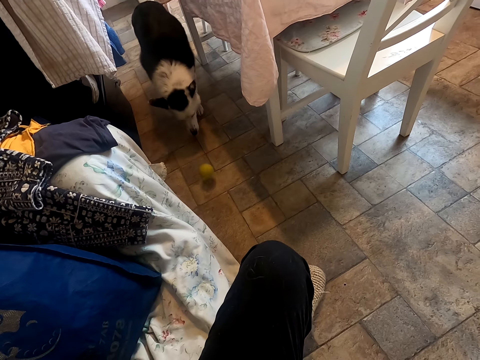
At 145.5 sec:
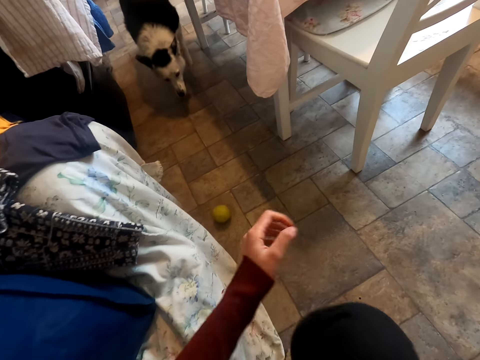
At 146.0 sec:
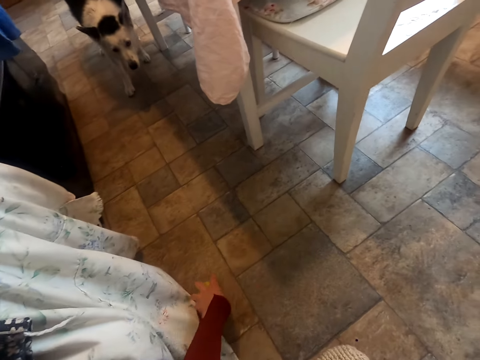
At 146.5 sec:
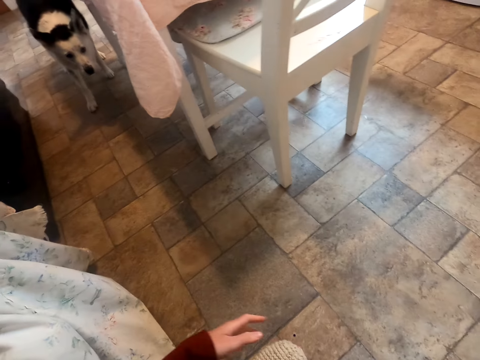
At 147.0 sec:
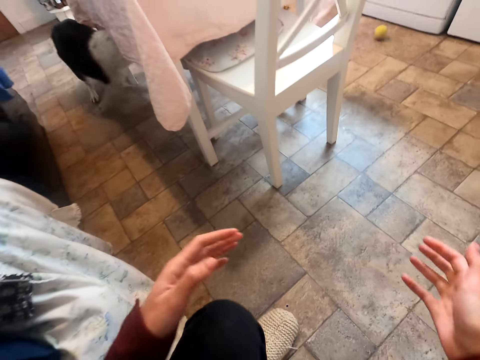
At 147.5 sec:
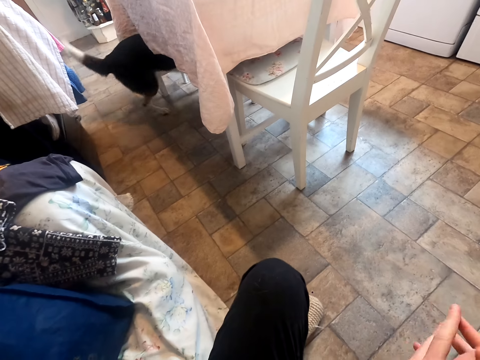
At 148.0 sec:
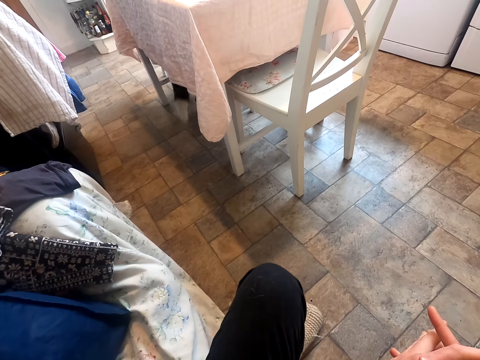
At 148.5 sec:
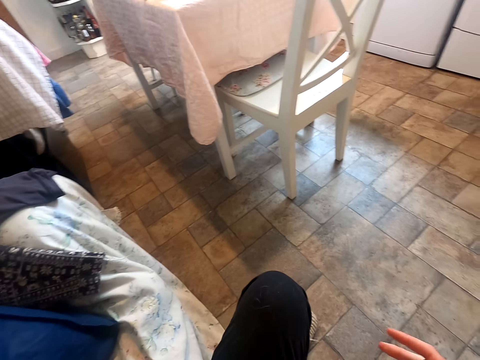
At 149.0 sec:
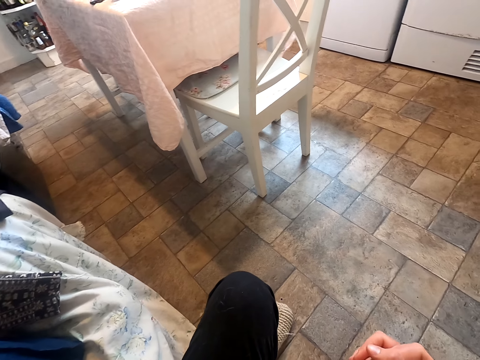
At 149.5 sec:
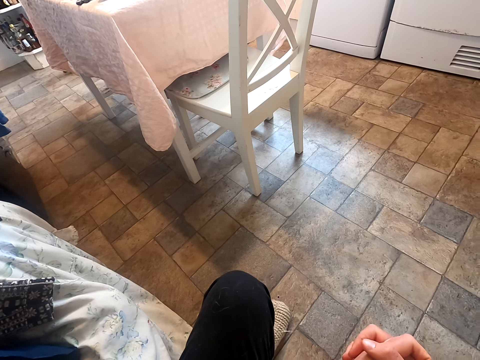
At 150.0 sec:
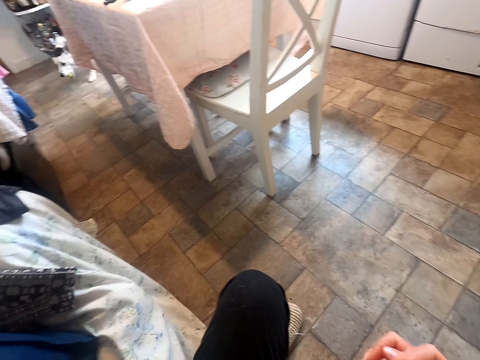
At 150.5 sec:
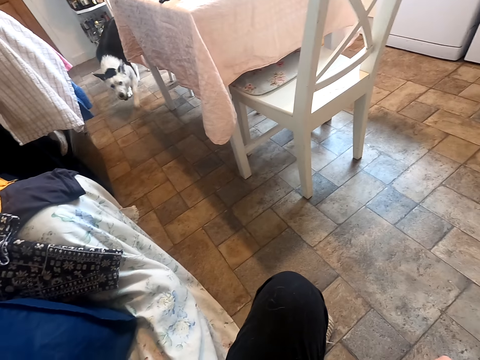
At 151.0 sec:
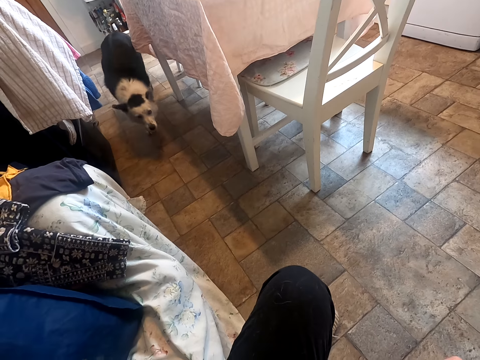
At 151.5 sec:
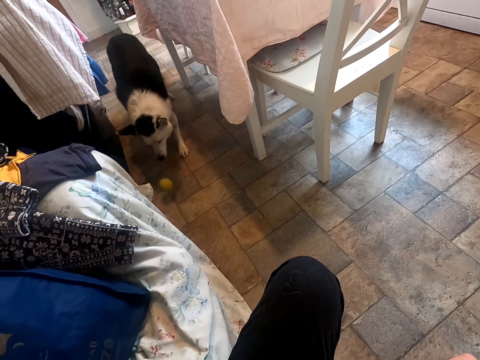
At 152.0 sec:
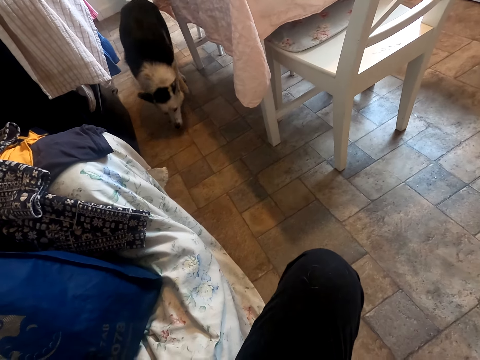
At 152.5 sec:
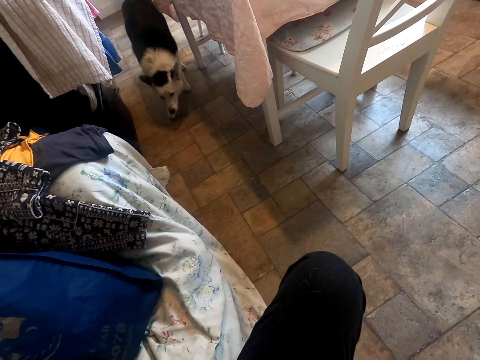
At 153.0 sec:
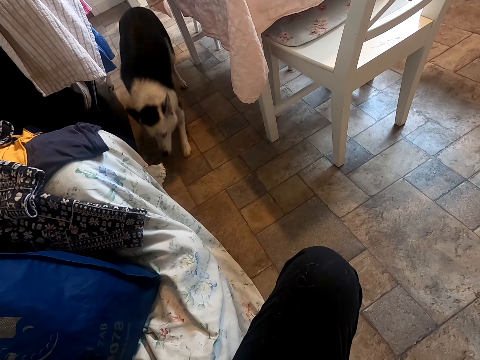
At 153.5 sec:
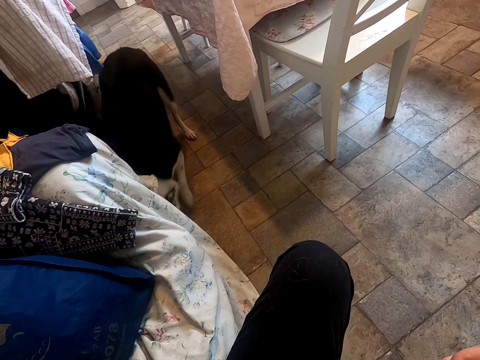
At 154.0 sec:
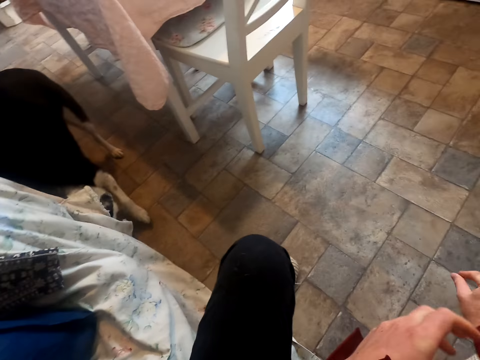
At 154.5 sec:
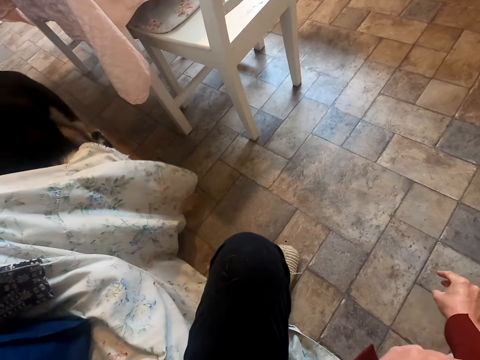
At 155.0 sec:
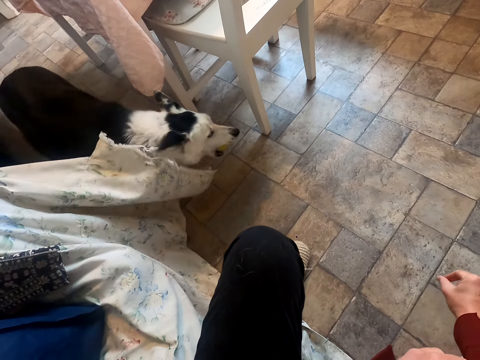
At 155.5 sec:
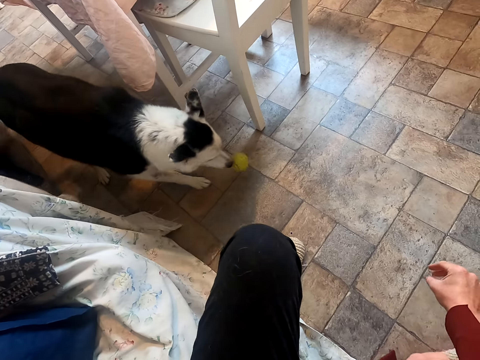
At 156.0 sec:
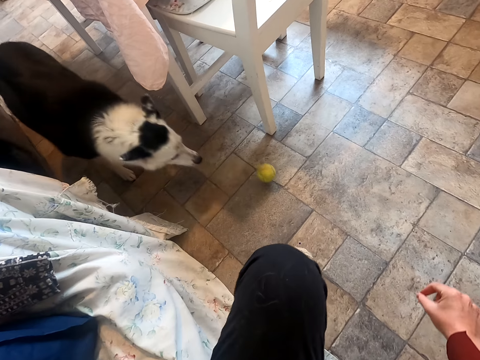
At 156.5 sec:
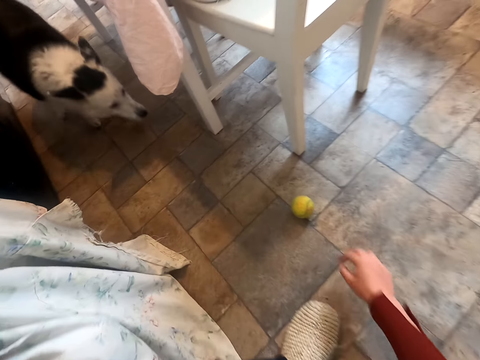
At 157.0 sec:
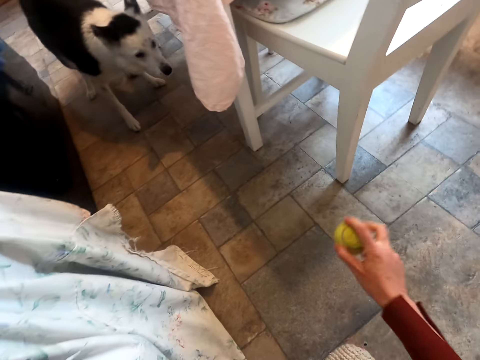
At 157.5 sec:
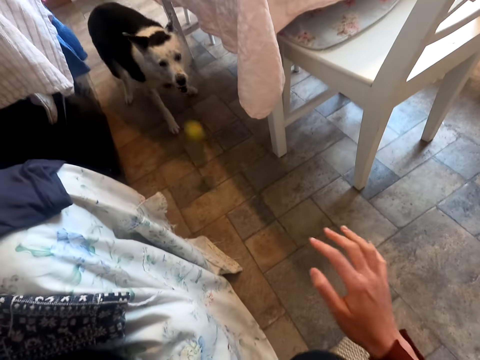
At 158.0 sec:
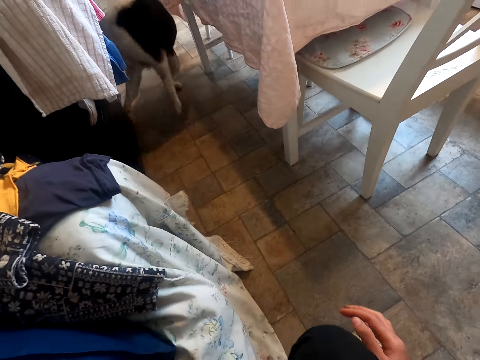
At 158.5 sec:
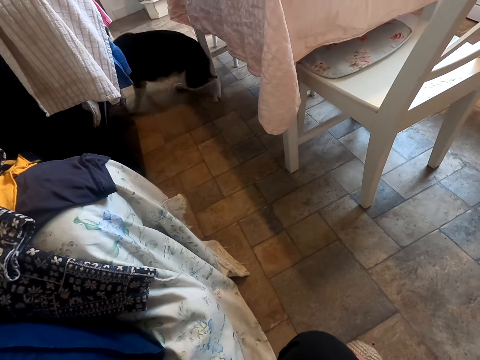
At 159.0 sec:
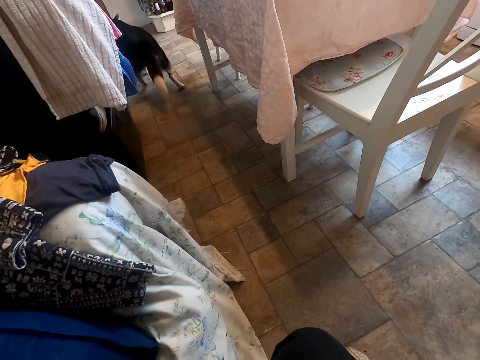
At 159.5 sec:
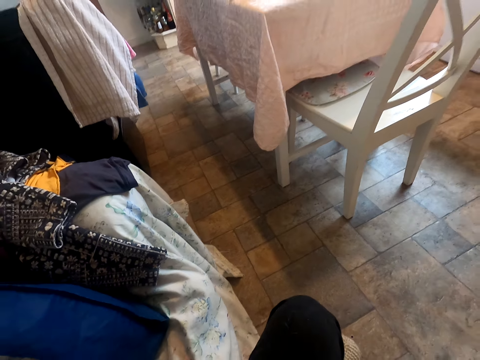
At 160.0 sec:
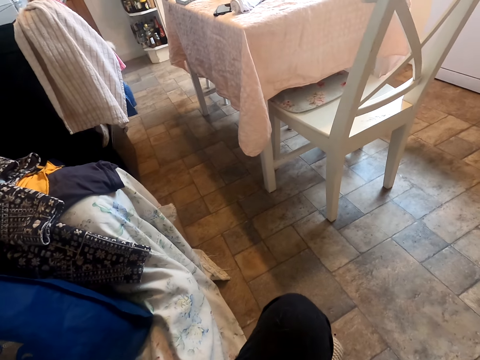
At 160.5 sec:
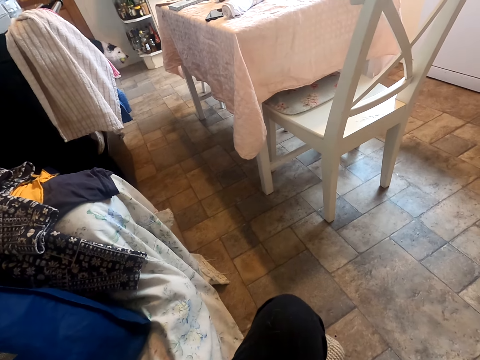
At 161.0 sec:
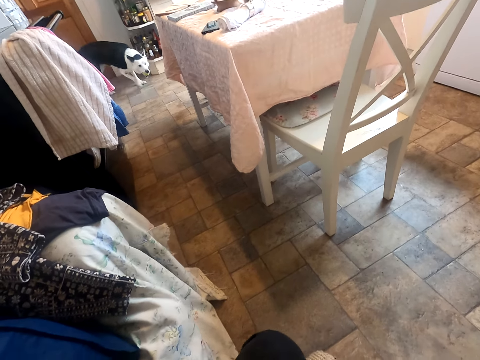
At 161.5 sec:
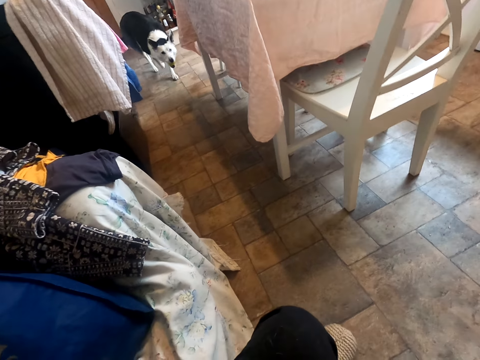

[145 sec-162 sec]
The camera wearer picks up the ball from the floor. He throws the ball on the floor. He stares at the dog. He gestures with his hand. He picks up the ball from the floor. He throws the ball on the floor. He stares at the dog.

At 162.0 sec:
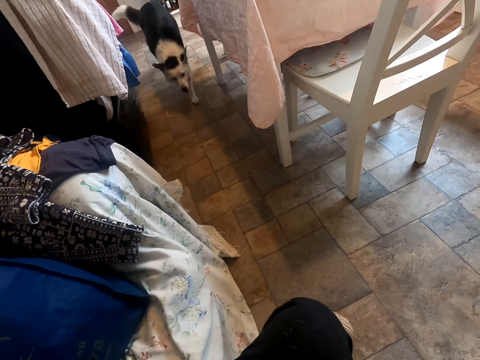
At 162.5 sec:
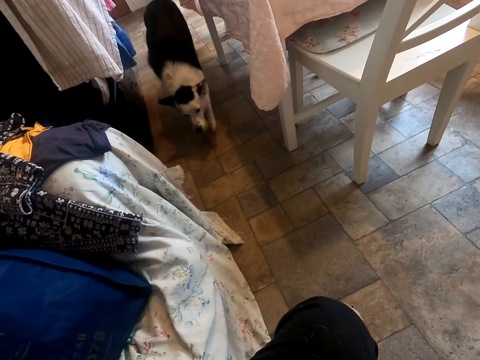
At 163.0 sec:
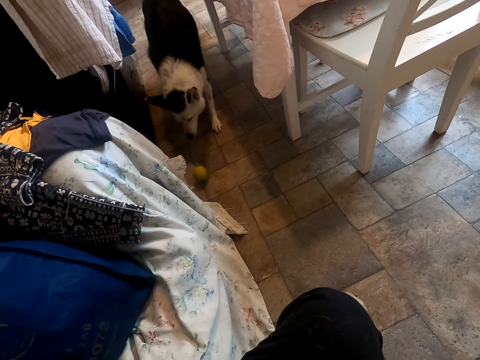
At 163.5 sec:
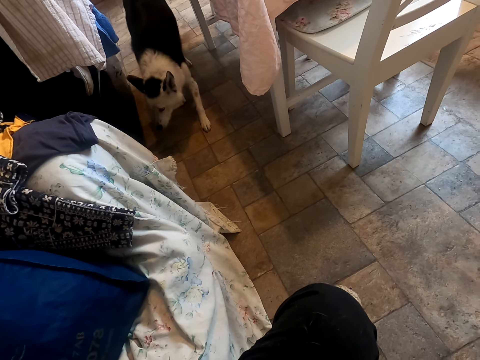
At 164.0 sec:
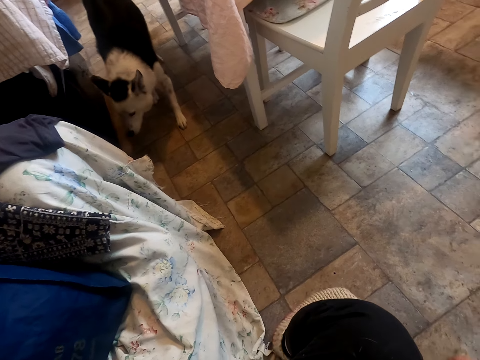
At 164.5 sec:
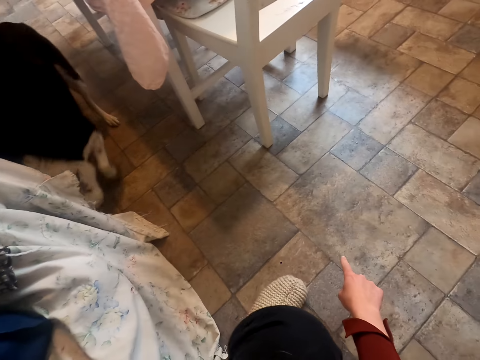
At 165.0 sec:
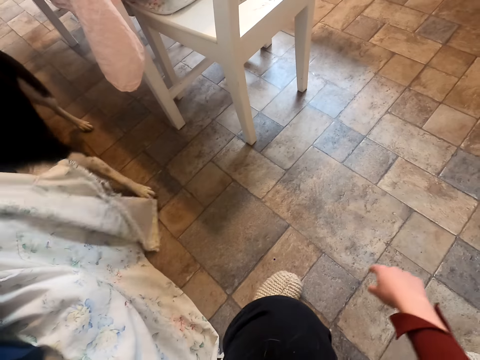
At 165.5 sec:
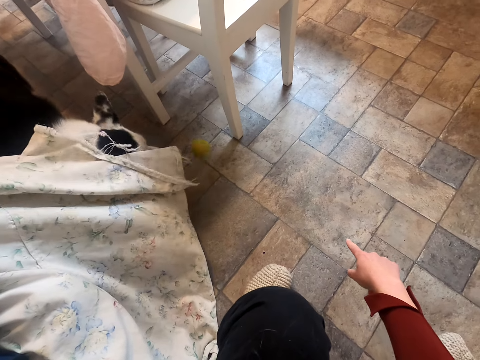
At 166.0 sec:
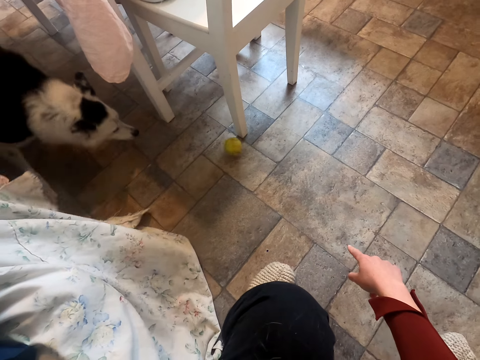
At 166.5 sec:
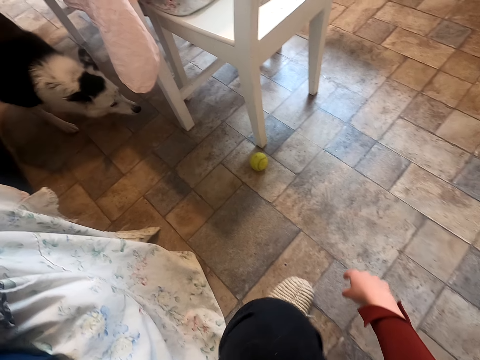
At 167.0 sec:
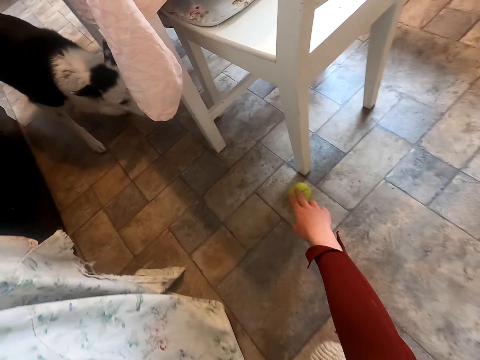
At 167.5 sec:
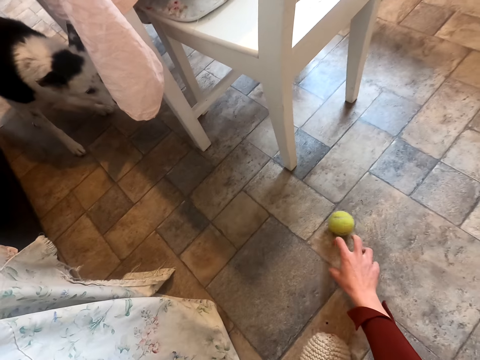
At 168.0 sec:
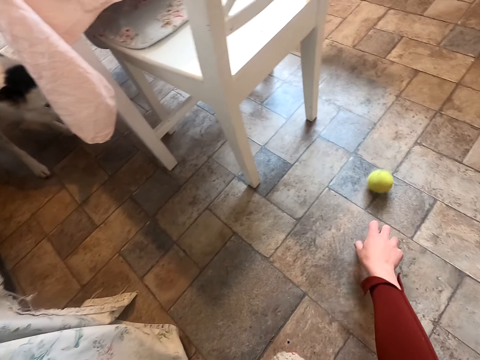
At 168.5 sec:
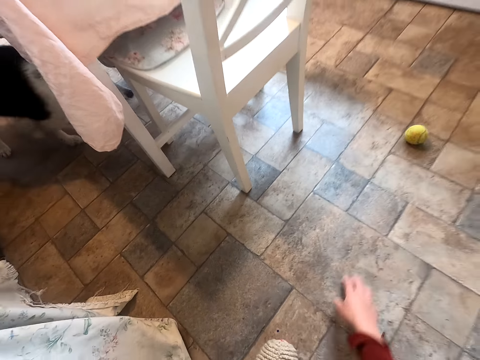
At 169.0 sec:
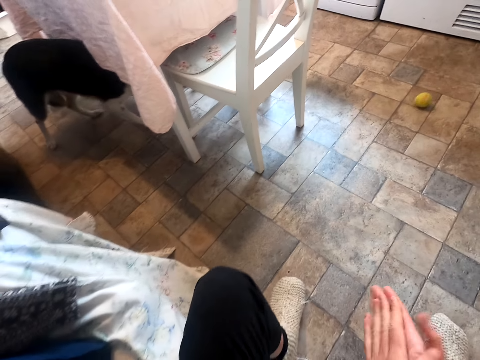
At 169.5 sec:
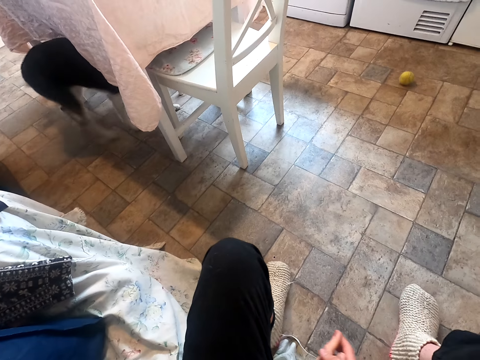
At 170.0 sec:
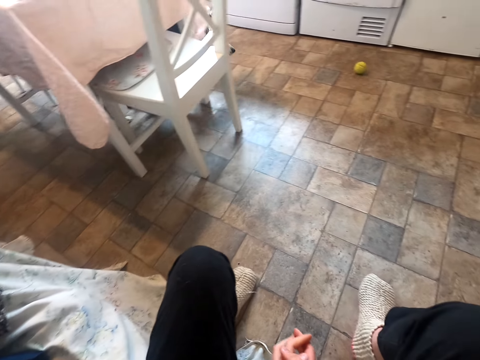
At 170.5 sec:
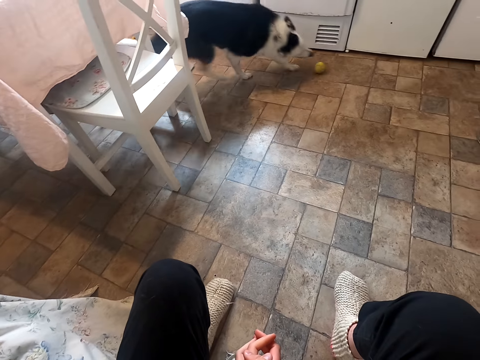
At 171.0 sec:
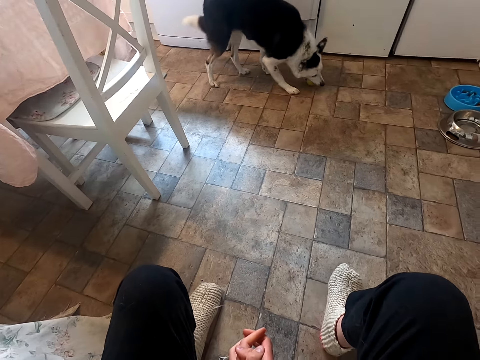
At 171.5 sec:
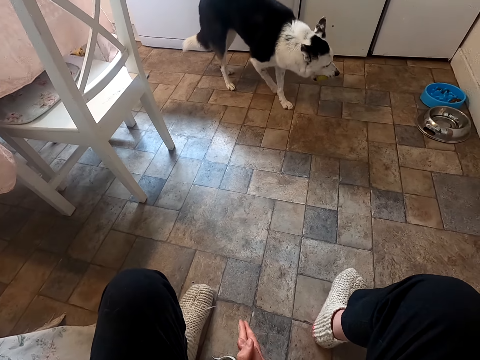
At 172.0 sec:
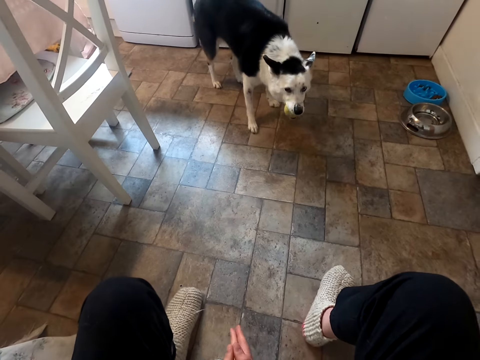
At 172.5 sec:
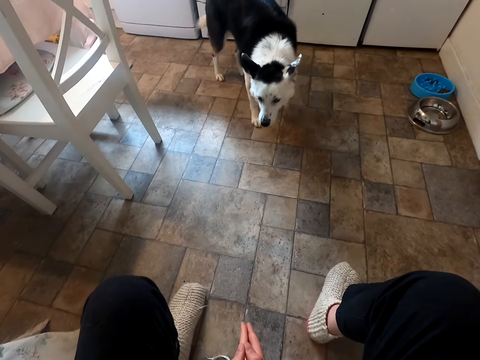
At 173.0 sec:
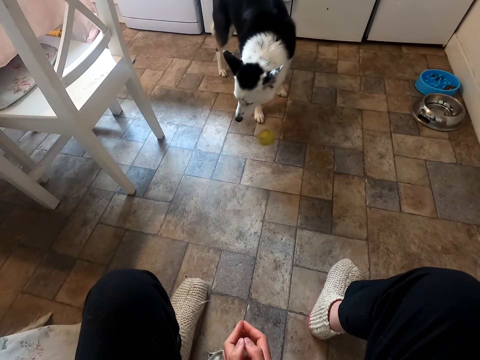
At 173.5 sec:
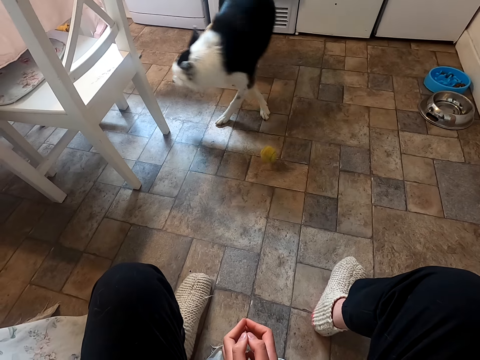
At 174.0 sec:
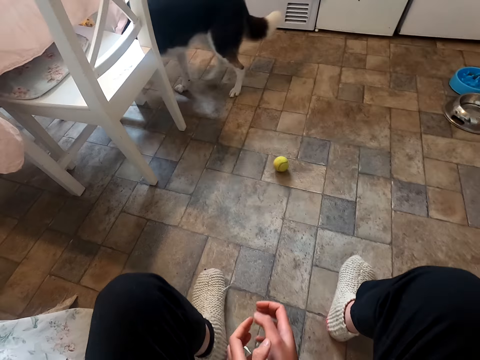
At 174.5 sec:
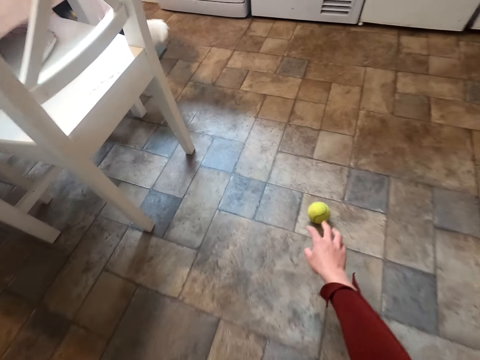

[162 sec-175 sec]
The camera wearer gestures with his hand. He points on the floor. He moves the ball on the floor. He touches the ball. He claps his hands. He stares at the dog. He claps his hands. He stares at the dog.
